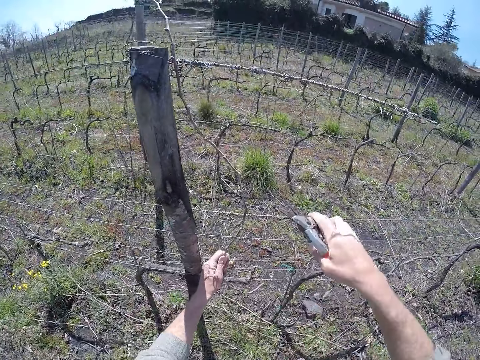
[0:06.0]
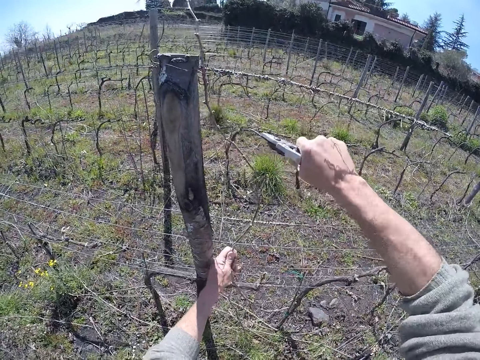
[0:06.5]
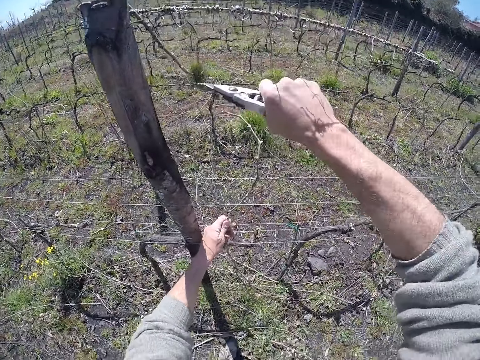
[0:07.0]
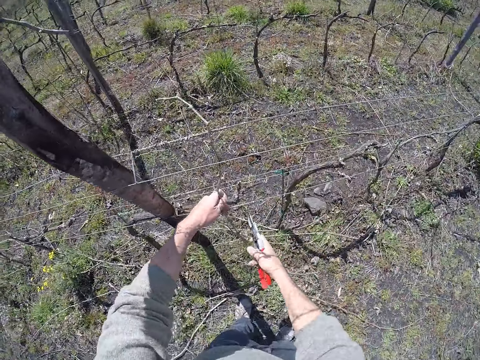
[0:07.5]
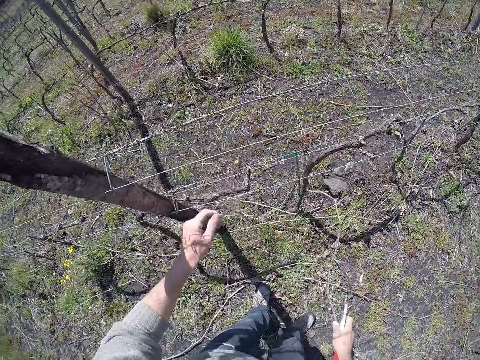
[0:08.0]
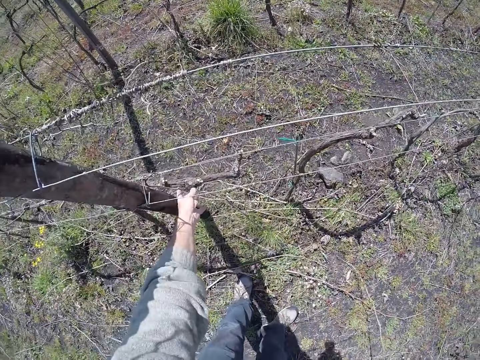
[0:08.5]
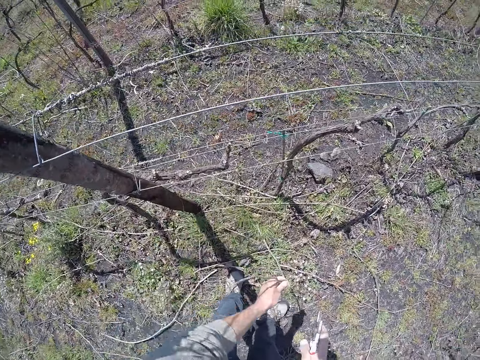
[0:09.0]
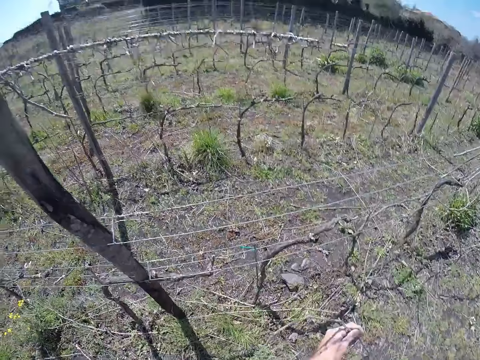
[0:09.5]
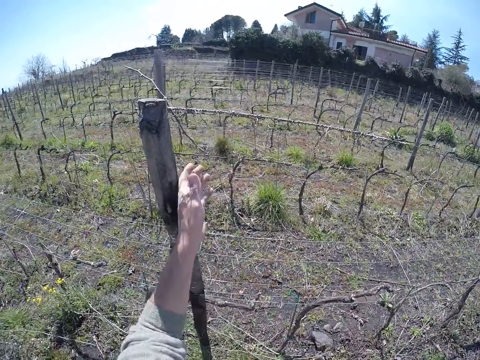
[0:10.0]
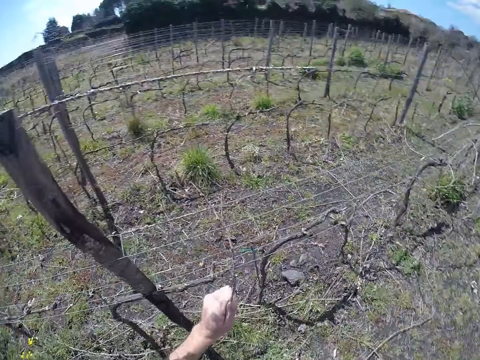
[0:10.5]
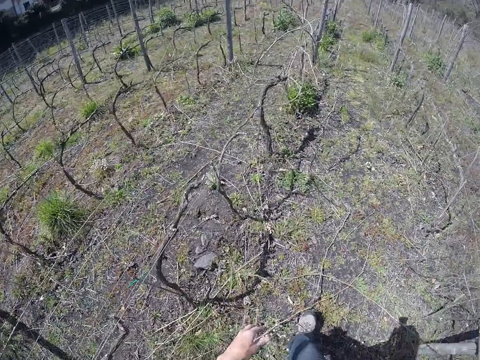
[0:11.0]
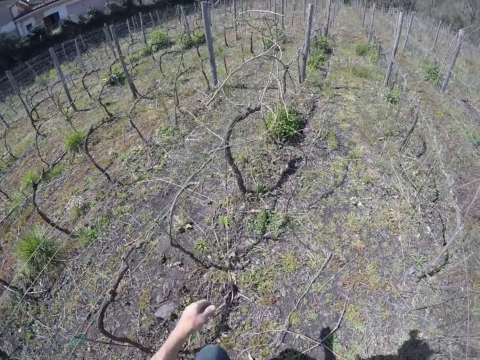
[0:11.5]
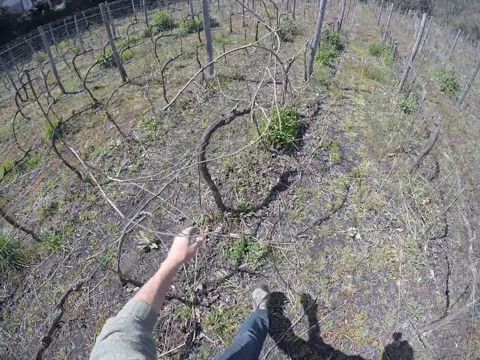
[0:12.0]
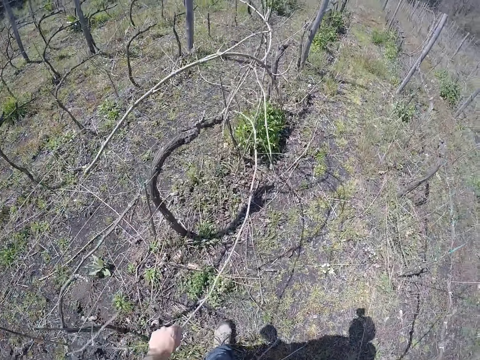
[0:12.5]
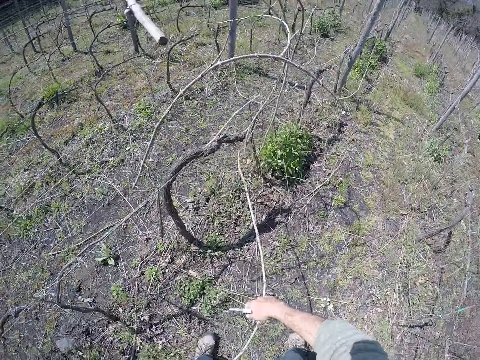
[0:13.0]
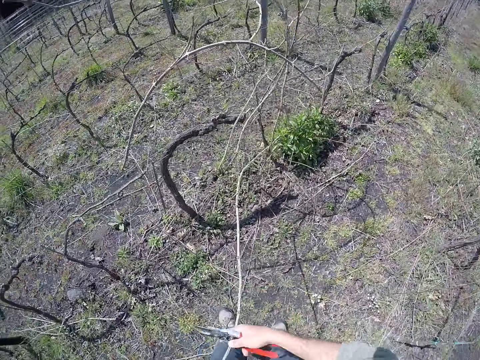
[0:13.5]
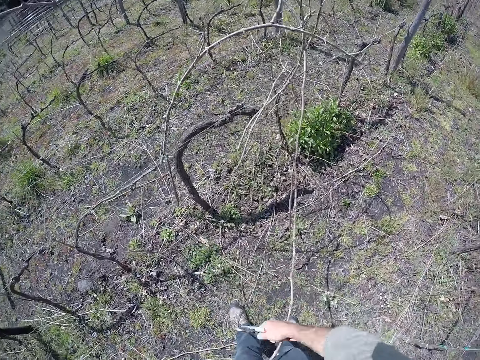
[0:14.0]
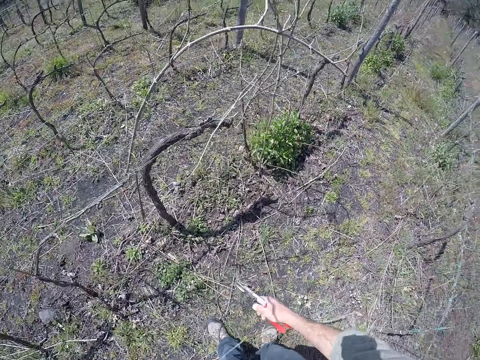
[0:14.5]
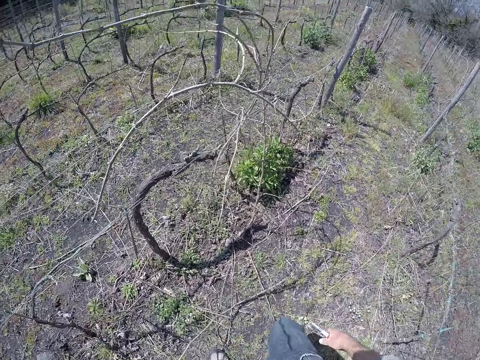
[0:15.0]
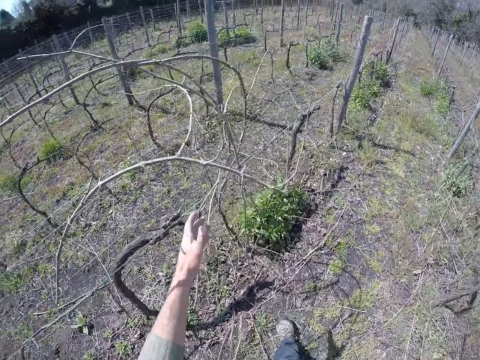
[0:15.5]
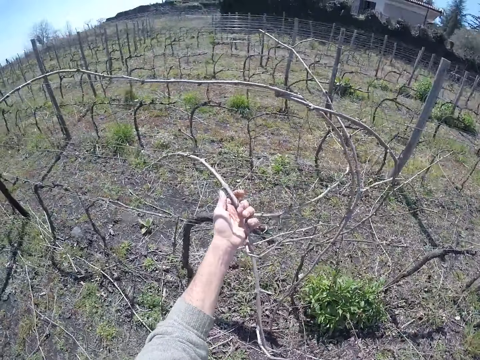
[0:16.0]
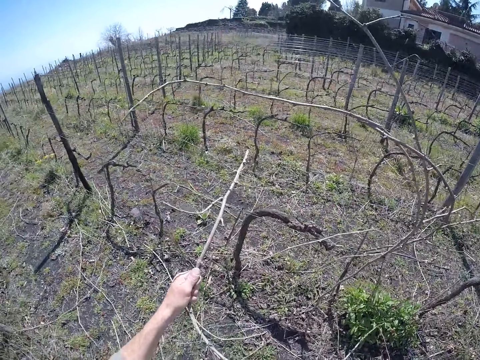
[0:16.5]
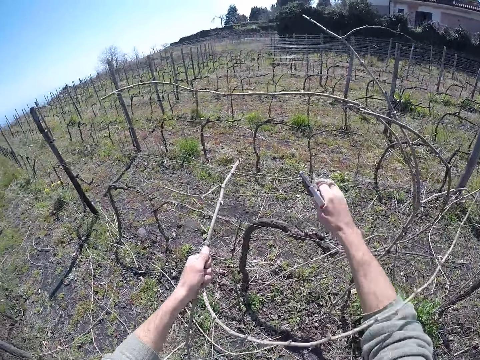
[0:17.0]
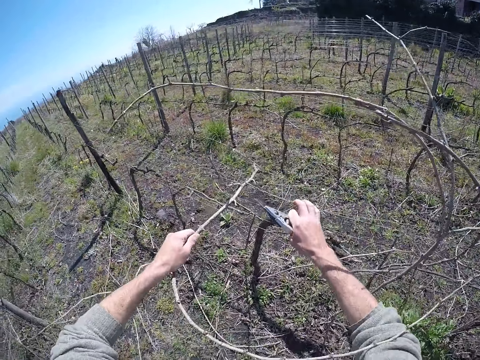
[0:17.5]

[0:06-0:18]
The camera wearer cuts the dry stem in his left hand with the cutter in his right hand. He removes a piece of wood from the fence. He throws the dry stem in his left hand on the ground with his right hand. He removes a dry stem from the barbed wire fence with his left hand. He puts the piece of wood on the ground. He removes a piece of wood from the fence. He throws the dry stem in his left hand on the ground. He walks around. He drags a dry stem from the barbed wire fence with his left hand. He removes the dry stem from the barbed wire with both hands. He throws the dry stem in his hands on the ground. He drags a dry stem from the barbed wire fence with his left hand.

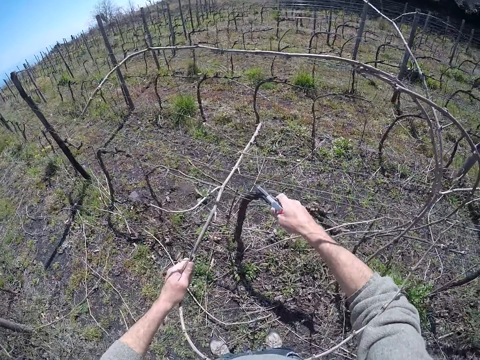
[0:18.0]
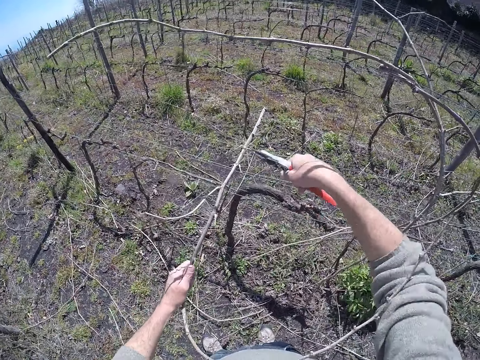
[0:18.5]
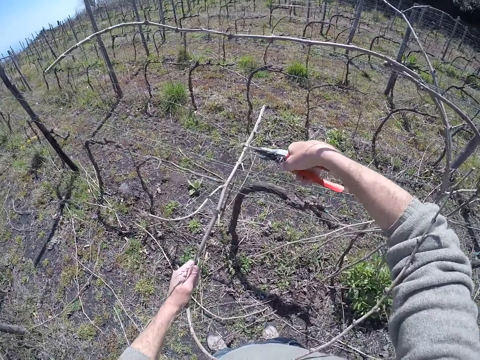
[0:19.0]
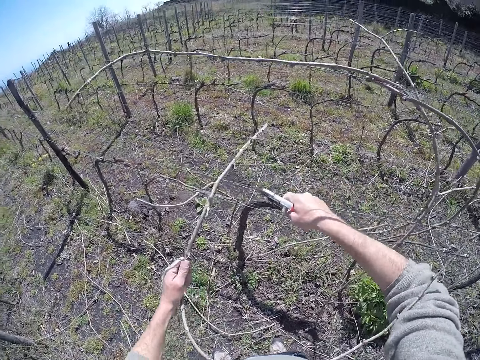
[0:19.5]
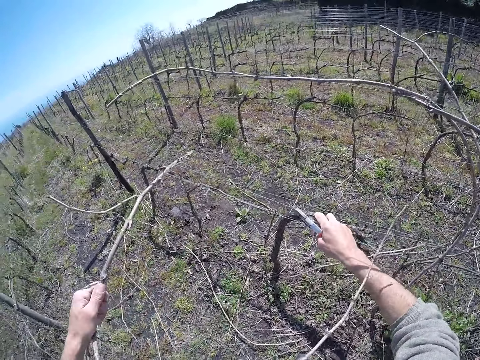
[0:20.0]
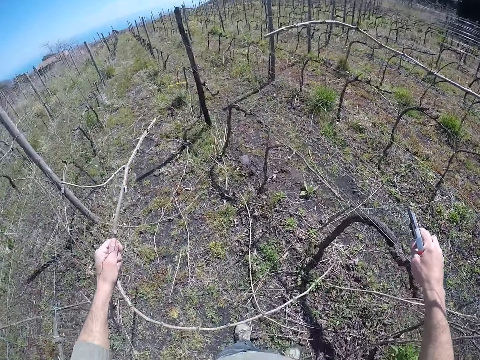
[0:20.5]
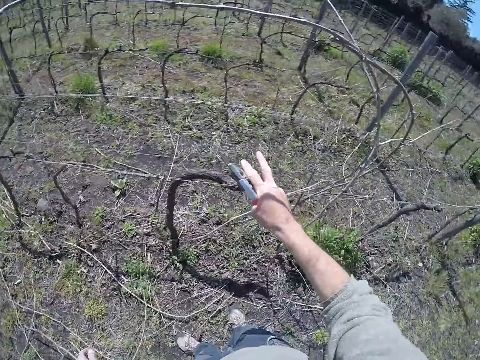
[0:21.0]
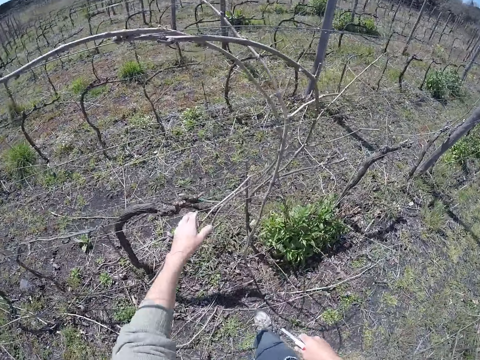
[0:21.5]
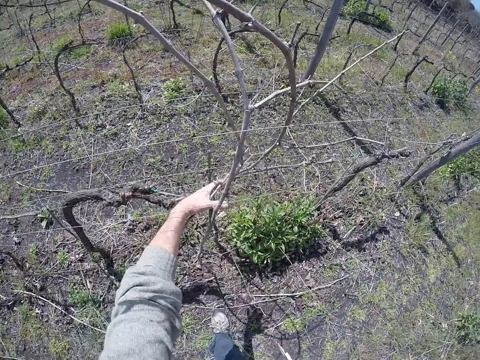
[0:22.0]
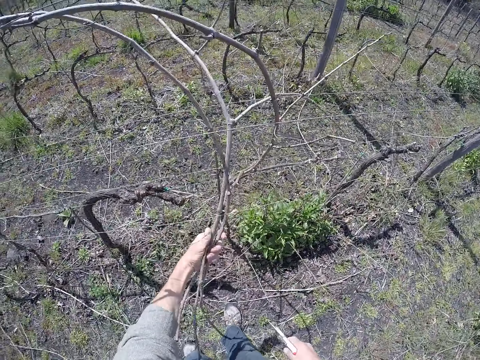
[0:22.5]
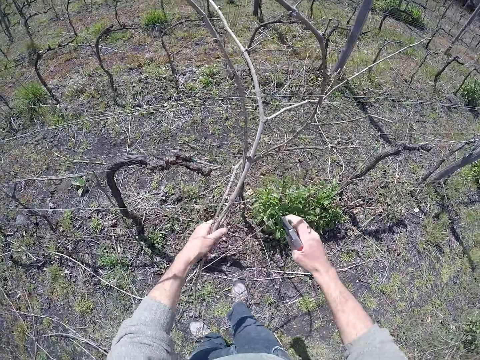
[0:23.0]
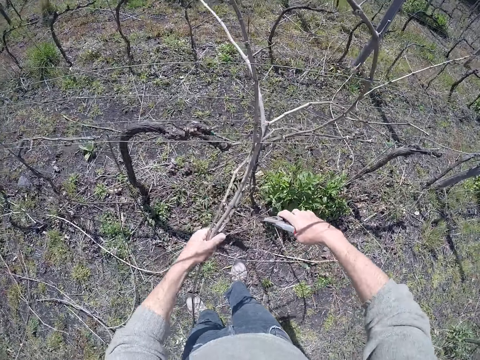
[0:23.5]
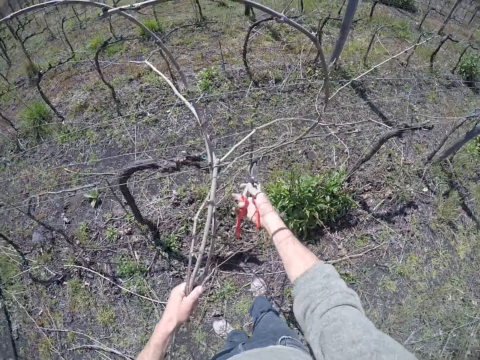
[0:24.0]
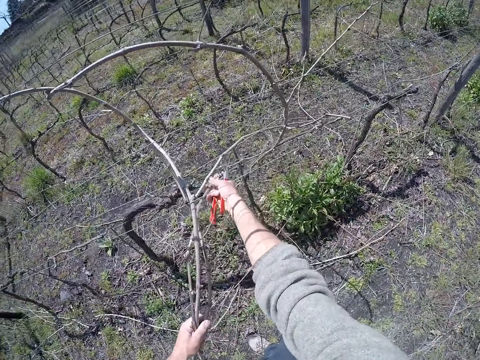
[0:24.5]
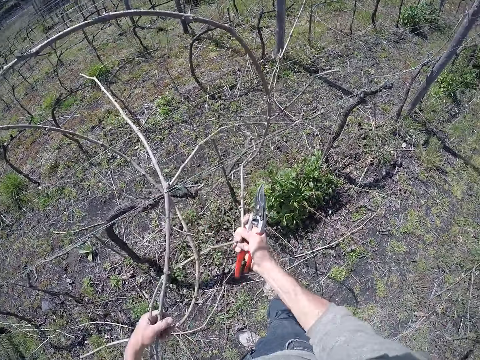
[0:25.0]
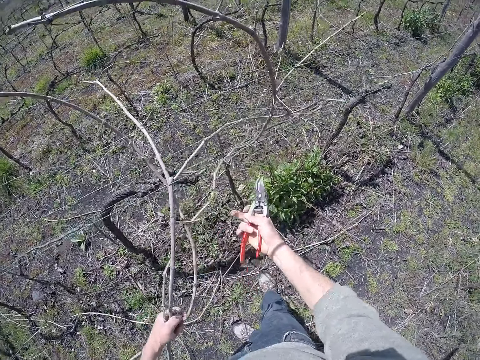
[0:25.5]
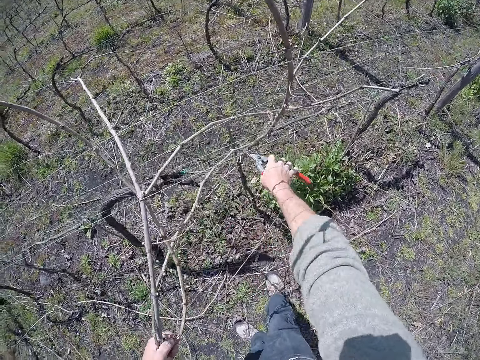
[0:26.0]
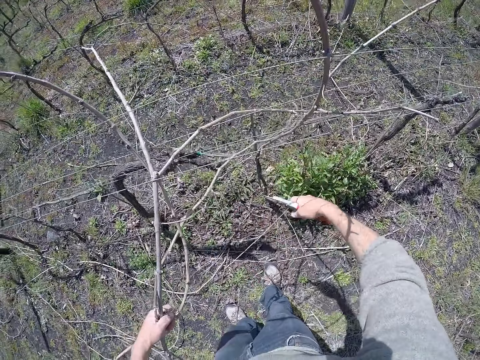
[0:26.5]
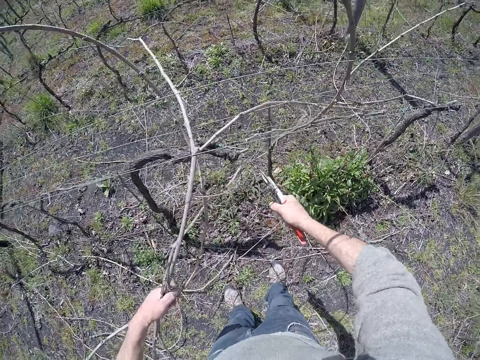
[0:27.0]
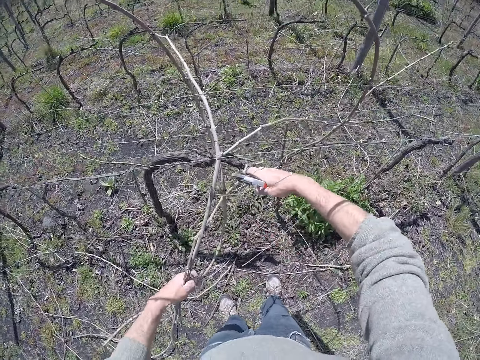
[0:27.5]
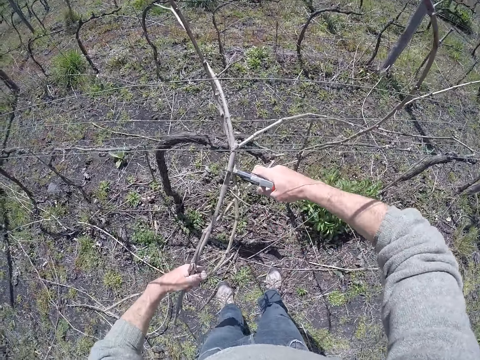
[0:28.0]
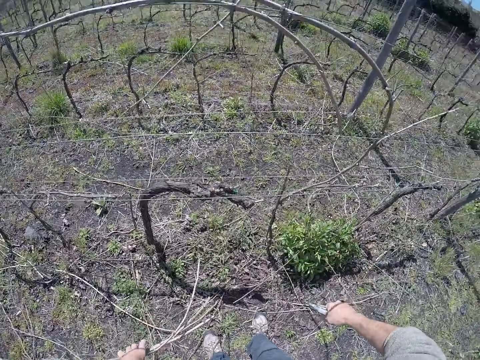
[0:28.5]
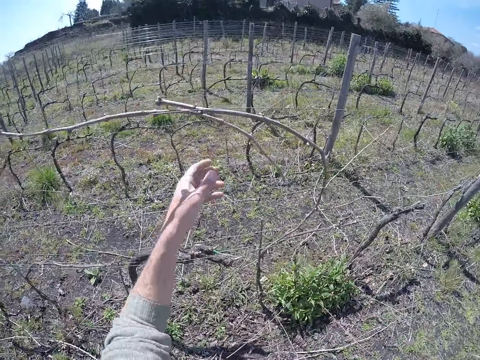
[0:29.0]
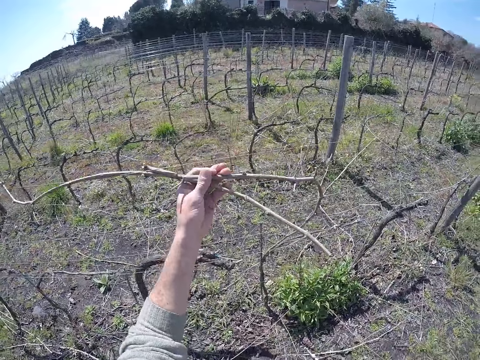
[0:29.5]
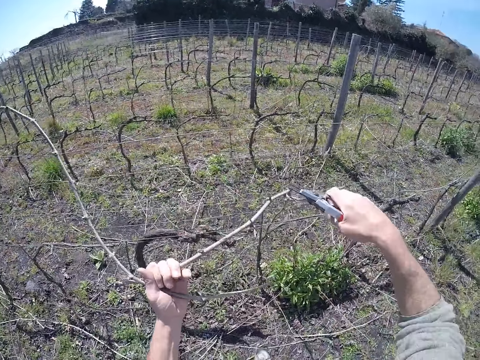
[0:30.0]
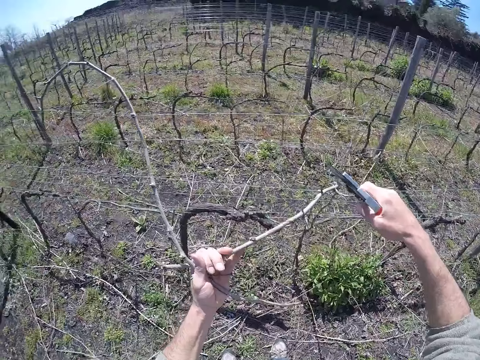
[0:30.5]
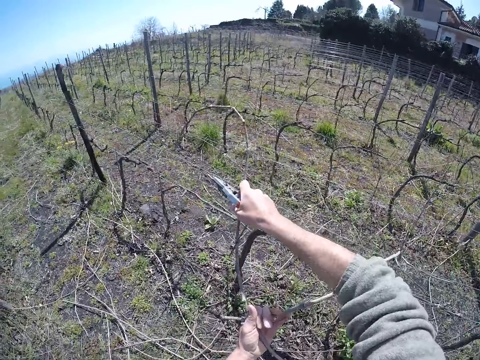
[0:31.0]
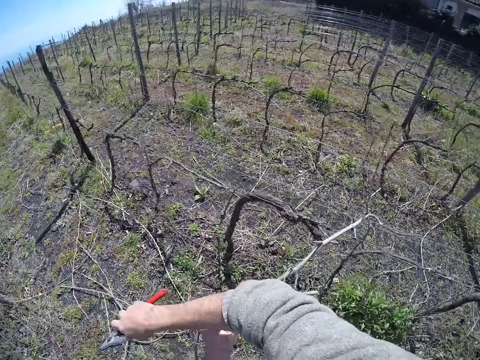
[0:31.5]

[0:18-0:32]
The camera wearer cuts the dry stem in his left hand with the cutter in his right hand. He throws the dry stem in his right hand on the ground. He drags some dry stems from the barbed wire fence with his left hand. He cuts the dry stems in his left hand with the cutter in his right hand. He throws the dry stems in his left hand on the ground. He drags some dry stems from the barbed wire fence with his left hand. He cuts the dry stems in his left hand with the cutter in his right hand.
